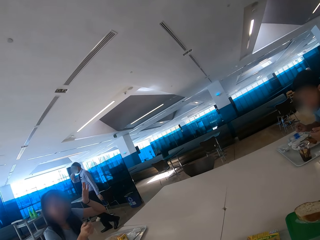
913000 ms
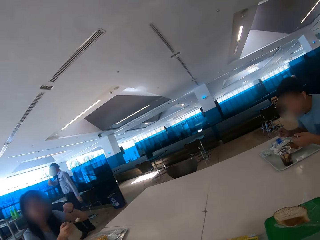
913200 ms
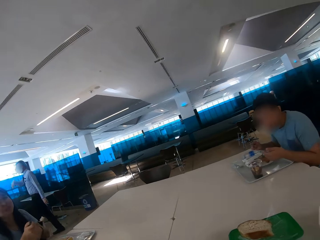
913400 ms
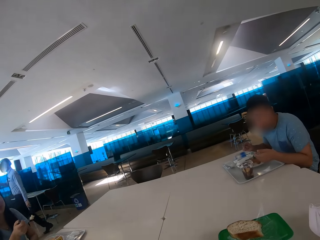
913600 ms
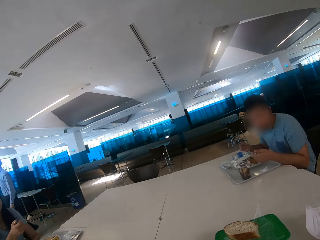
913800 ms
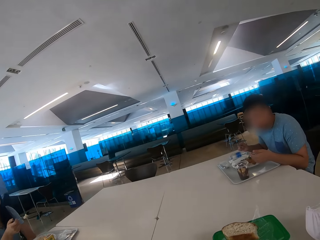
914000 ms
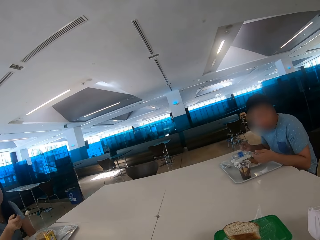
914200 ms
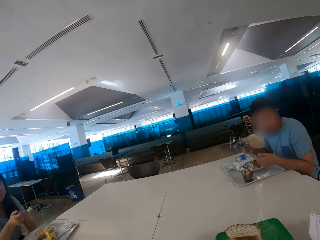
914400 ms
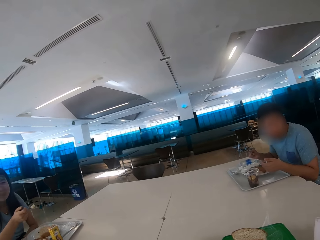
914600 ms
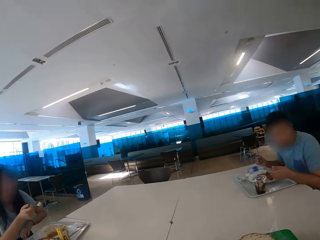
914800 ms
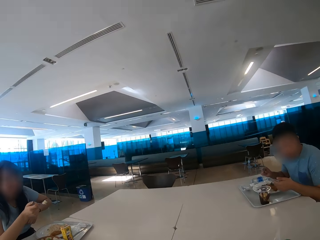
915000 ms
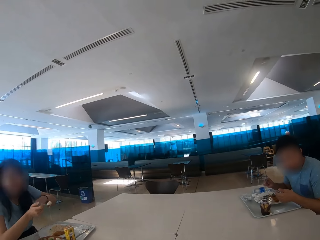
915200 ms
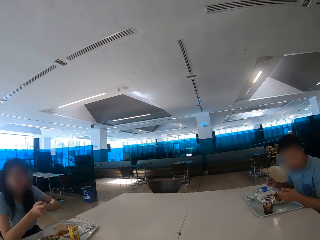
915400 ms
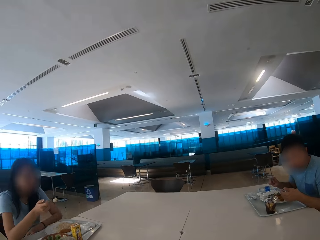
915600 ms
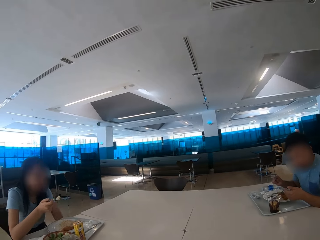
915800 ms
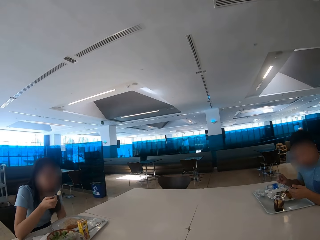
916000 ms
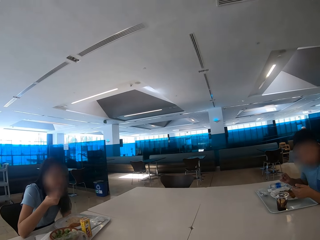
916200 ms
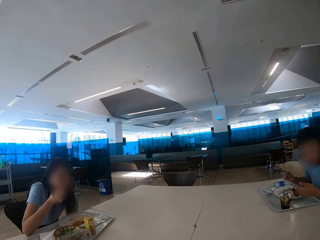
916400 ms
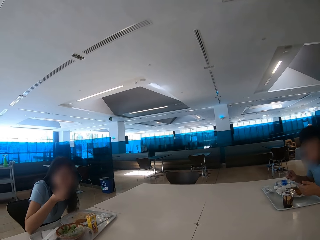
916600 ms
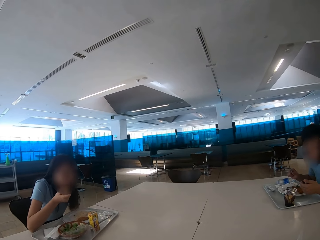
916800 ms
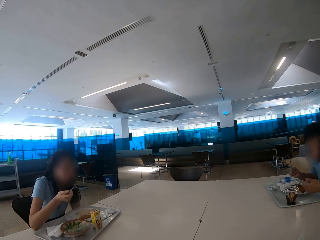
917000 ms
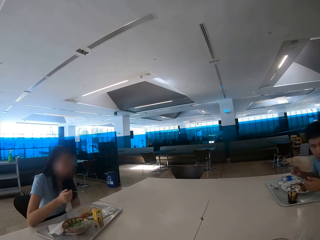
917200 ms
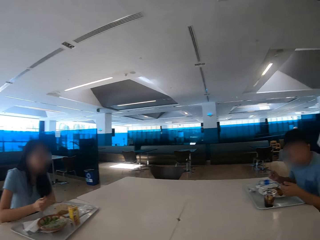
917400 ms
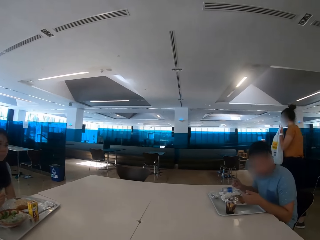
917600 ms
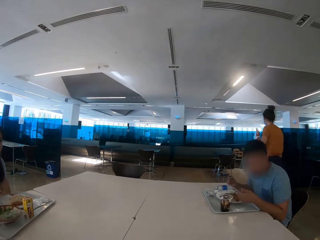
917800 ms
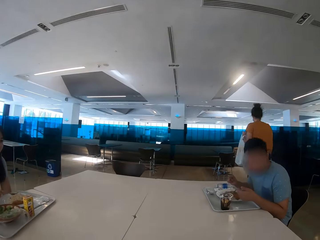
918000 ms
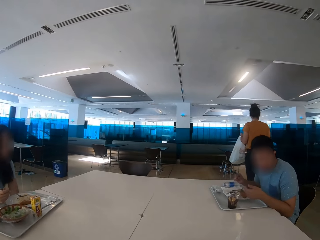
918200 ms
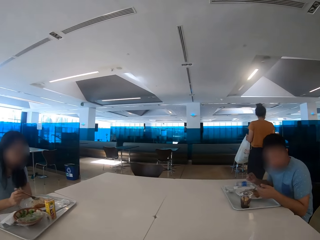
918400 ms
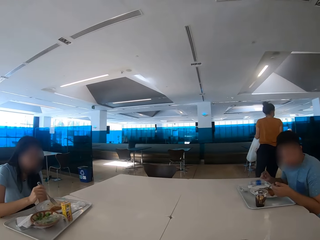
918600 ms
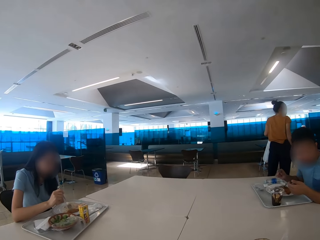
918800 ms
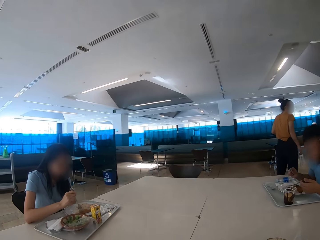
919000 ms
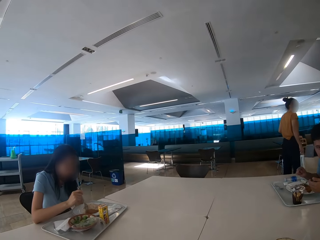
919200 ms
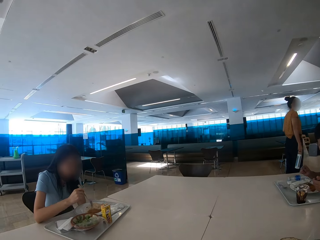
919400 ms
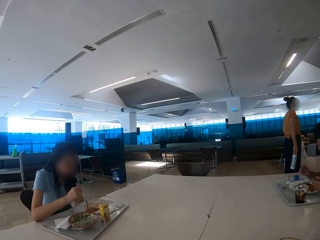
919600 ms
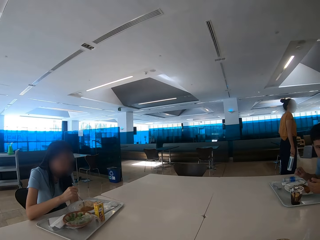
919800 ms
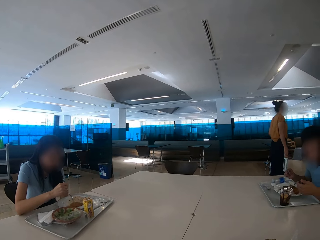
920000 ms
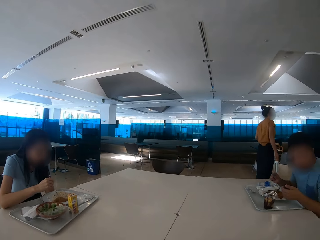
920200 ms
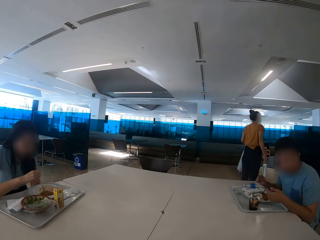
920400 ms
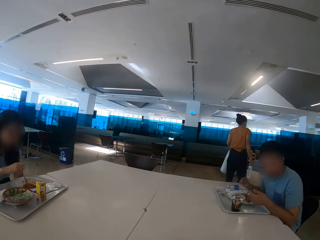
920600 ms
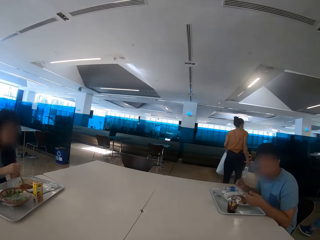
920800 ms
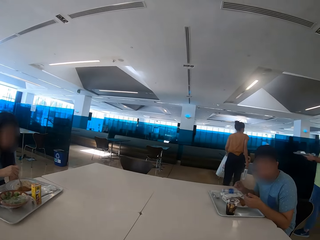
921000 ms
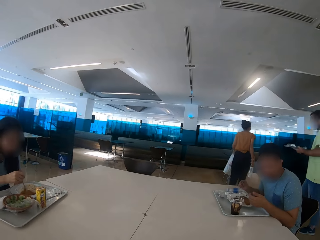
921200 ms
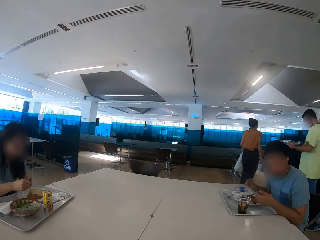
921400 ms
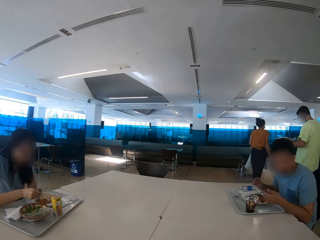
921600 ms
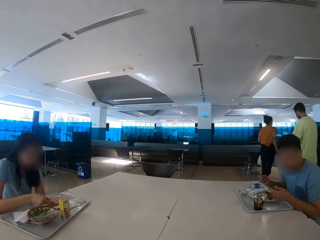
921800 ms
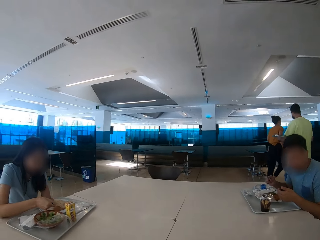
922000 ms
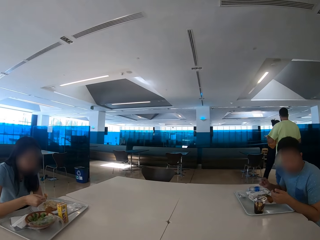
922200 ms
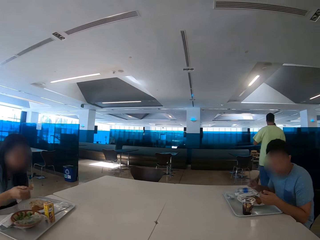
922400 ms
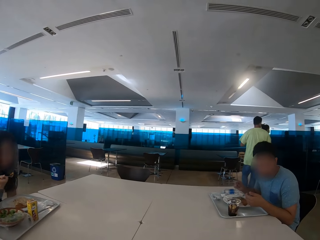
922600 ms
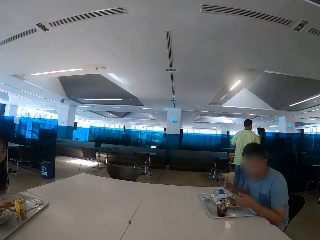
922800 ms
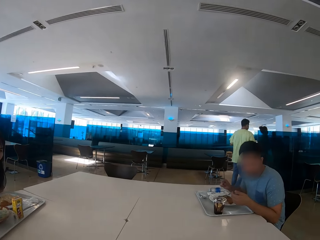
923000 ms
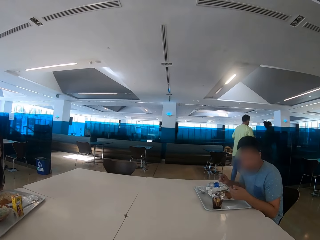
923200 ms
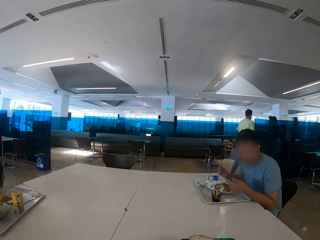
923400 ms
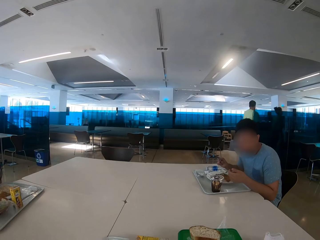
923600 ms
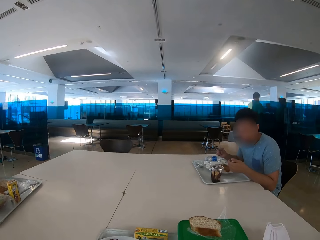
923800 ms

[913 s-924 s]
A woman waves her hand. The woman moves her hands. The camera wearer looks at a man. The woman eats some food with a spoon. A person walks across the restaurant. Another person walks across the restaurant.

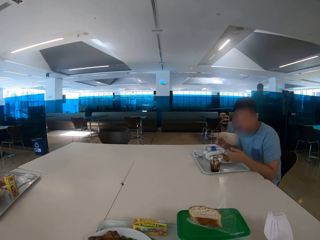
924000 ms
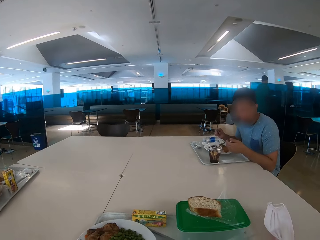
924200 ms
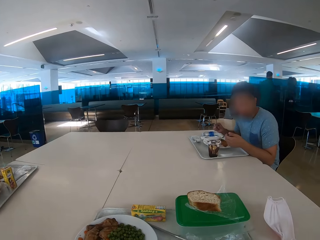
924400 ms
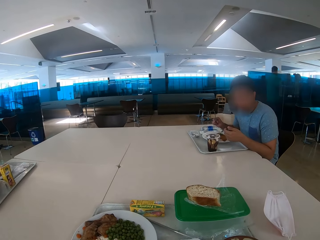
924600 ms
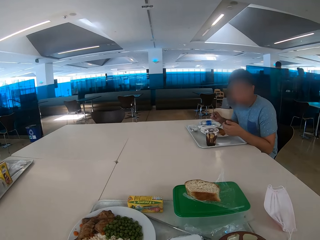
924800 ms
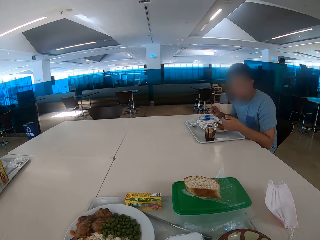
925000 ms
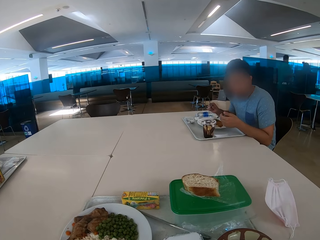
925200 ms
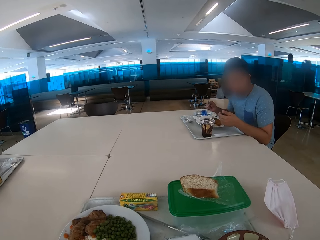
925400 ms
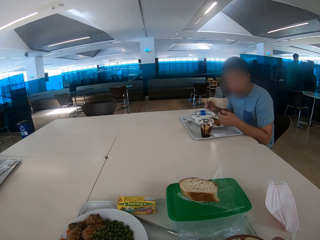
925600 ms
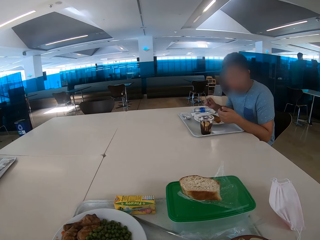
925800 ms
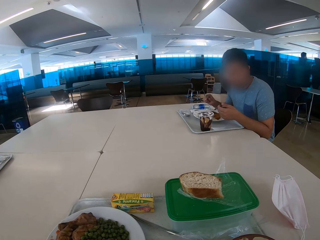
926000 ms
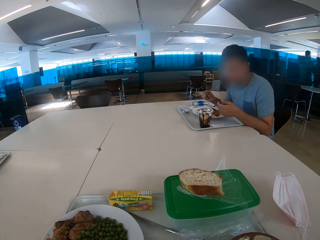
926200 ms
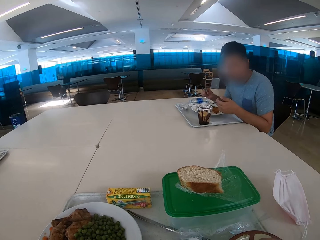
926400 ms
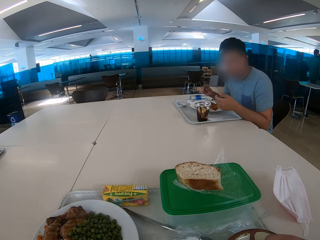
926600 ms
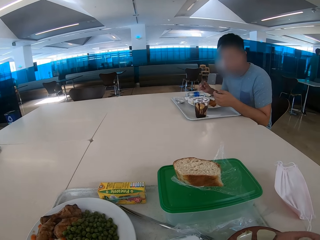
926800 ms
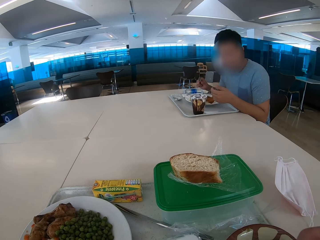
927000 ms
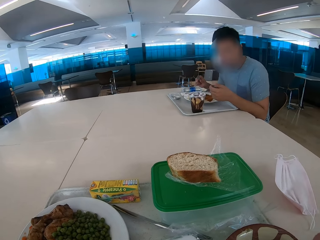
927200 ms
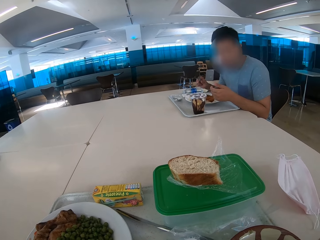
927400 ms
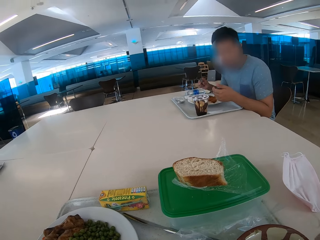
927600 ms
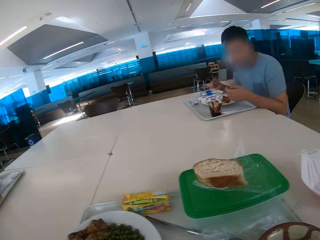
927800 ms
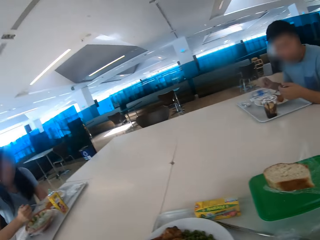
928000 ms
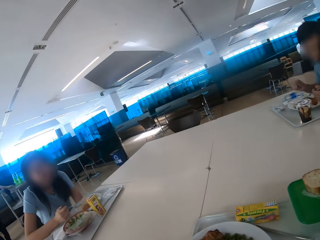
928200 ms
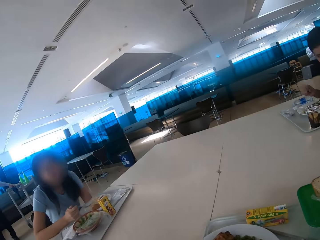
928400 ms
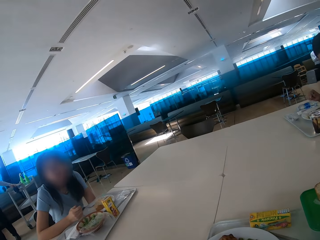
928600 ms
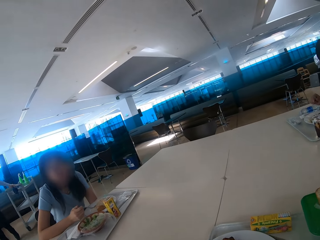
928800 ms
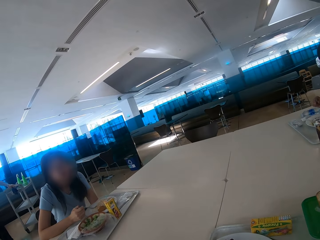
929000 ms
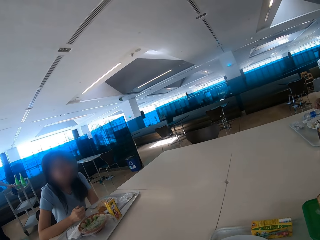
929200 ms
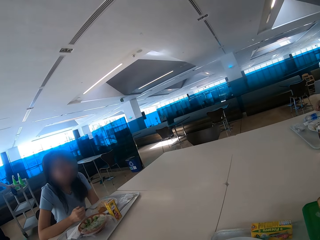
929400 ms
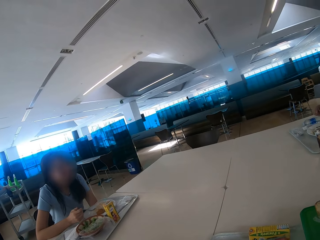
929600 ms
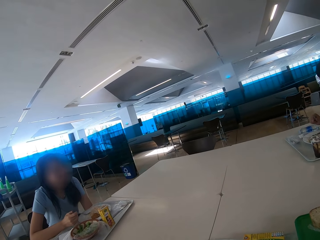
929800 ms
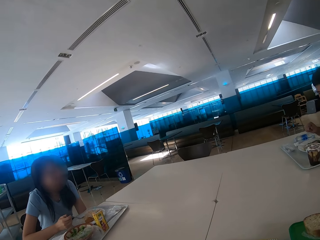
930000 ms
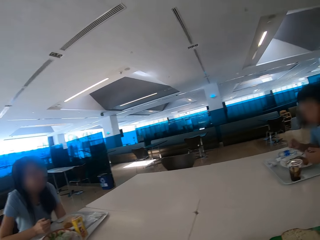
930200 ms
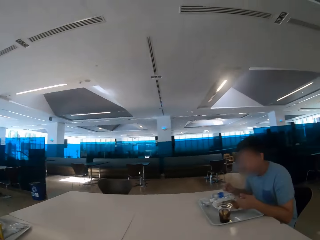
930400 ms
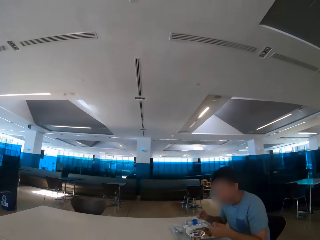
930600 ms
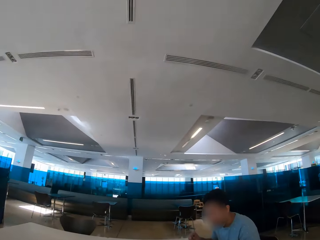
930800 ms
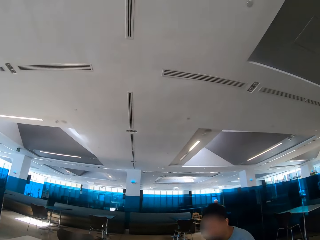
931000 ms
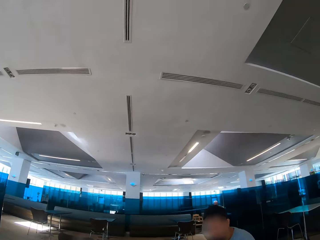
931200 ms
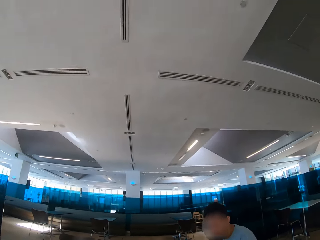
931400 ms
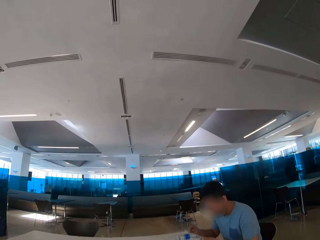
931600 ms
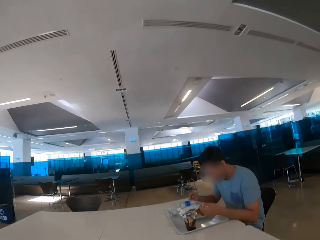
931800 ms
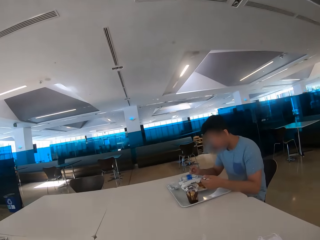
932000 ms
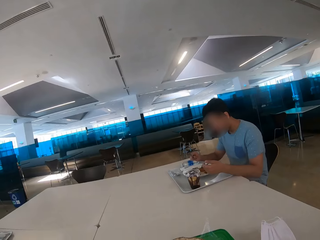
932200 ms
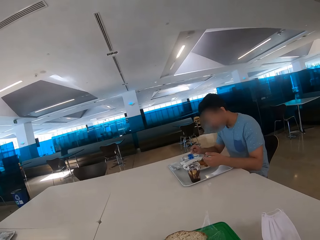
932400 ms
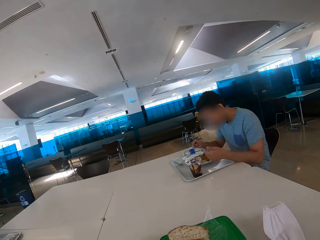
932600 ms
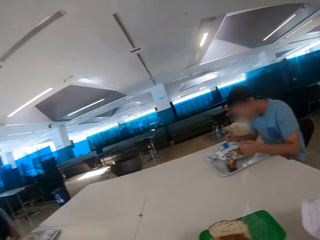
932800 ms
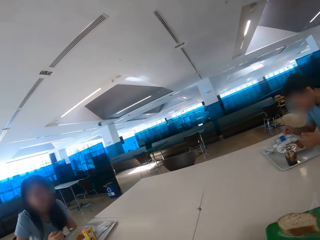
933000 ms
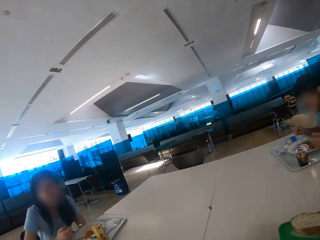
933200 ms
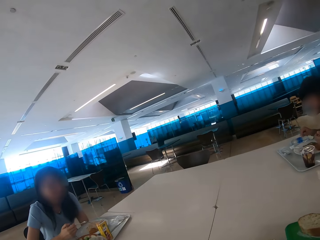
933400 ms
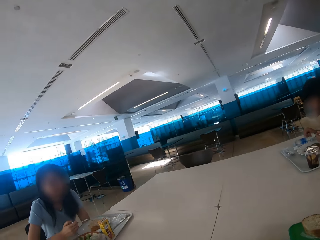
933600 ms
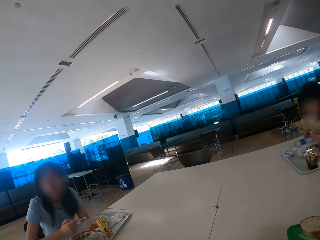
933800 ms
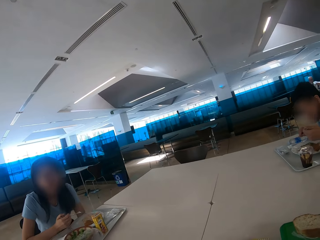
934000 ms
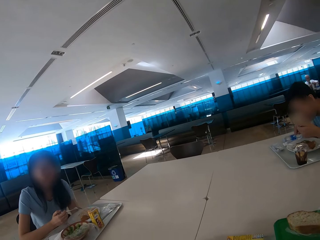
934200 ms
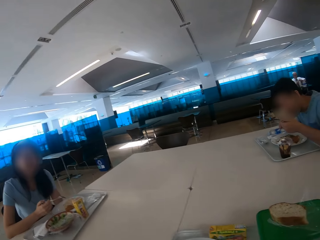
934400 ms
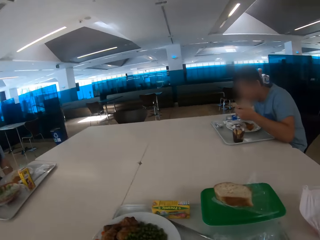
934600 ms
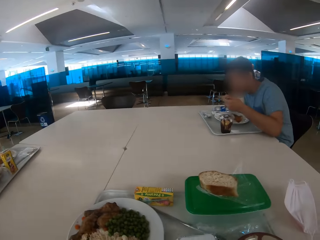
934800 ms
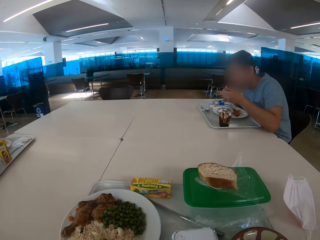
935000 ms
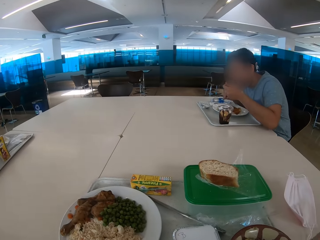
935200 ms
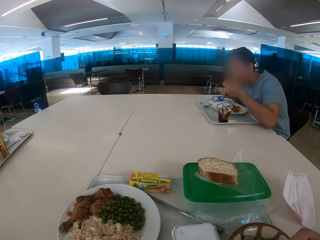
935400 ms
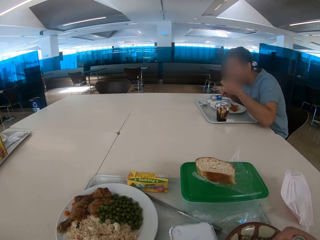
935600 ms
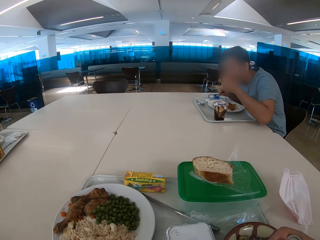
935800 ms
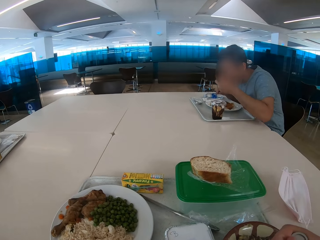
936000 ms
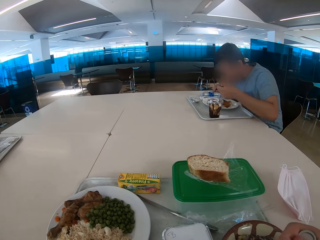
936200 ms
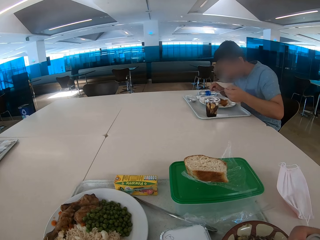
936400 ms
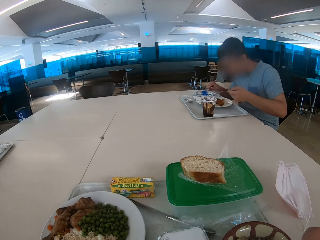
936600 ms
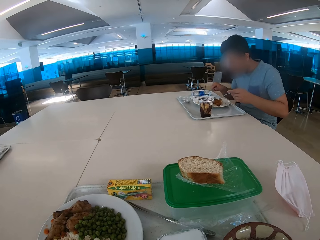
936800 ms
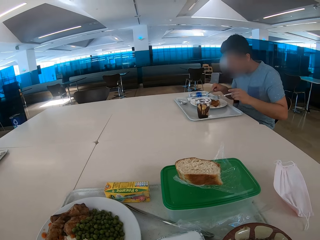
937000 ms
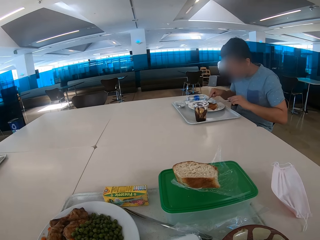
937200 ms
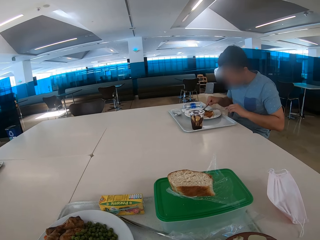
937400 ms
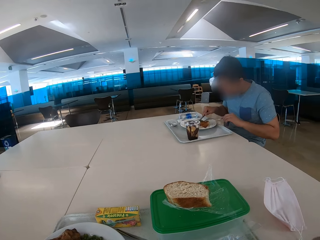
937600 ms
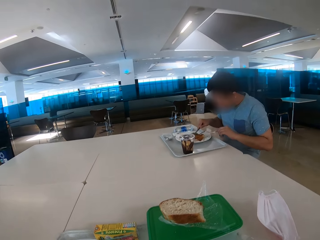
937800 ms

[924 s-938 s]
The camera wearer looks at a man. They eat some food. They look at a woman. They look around. The man eats some food with a spoon. The camera wearer looks at the food on the table.
